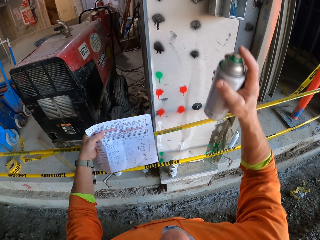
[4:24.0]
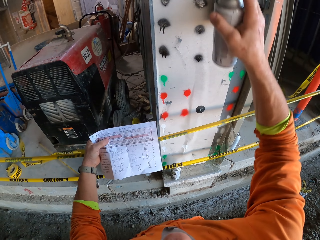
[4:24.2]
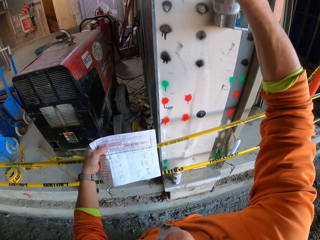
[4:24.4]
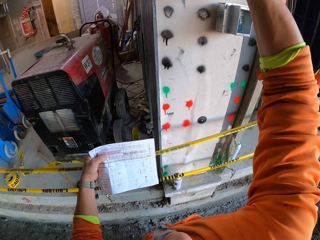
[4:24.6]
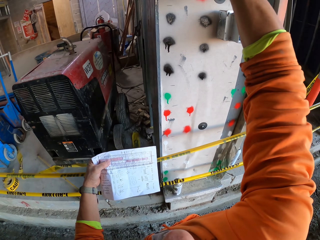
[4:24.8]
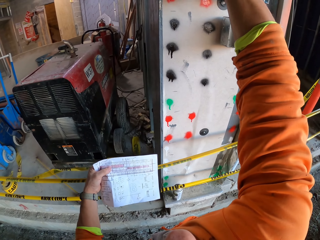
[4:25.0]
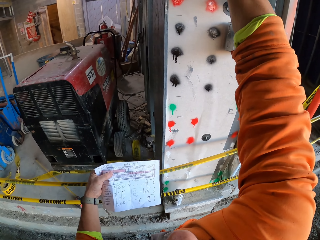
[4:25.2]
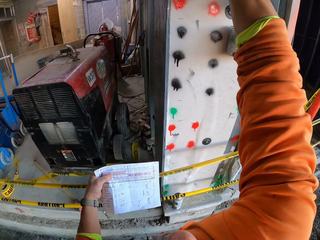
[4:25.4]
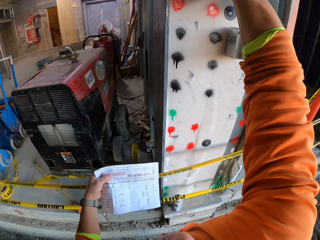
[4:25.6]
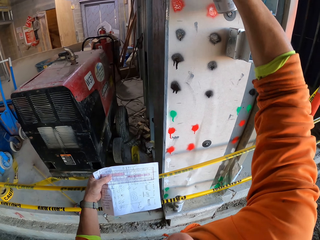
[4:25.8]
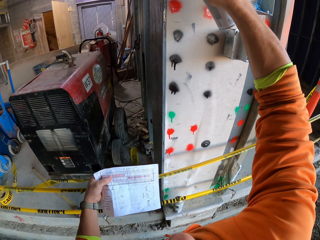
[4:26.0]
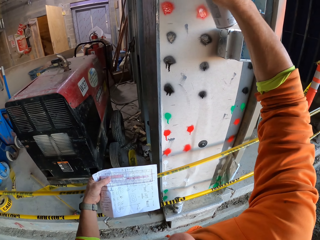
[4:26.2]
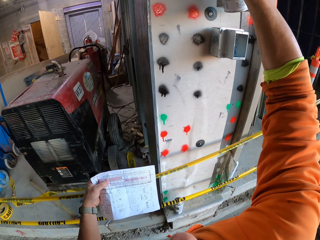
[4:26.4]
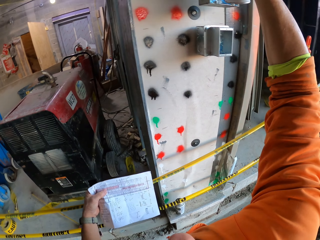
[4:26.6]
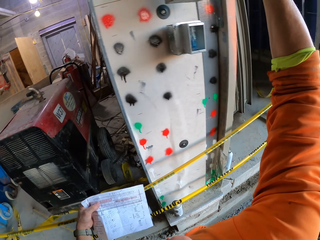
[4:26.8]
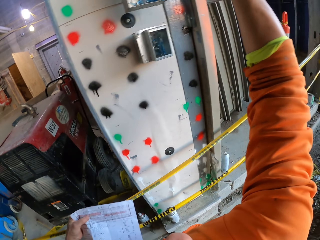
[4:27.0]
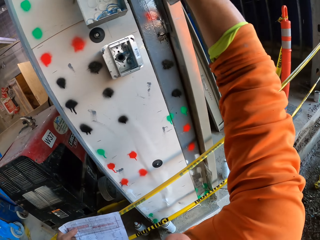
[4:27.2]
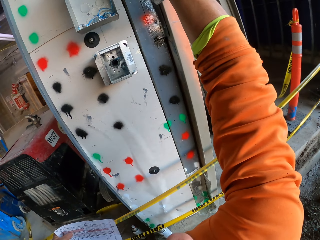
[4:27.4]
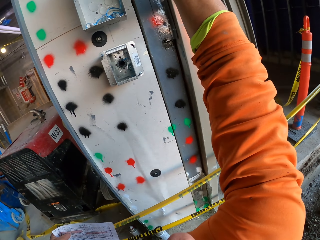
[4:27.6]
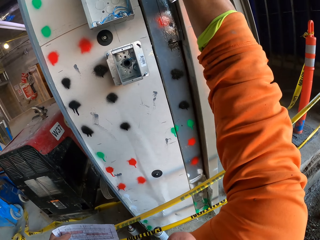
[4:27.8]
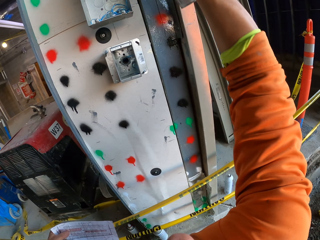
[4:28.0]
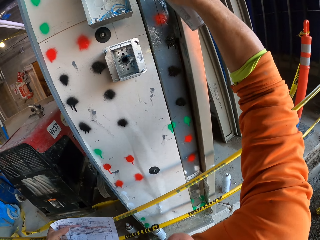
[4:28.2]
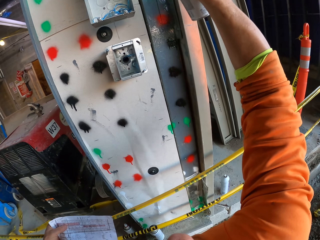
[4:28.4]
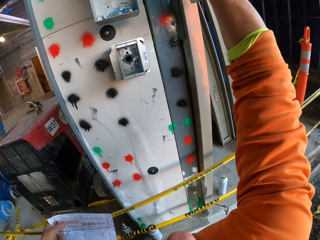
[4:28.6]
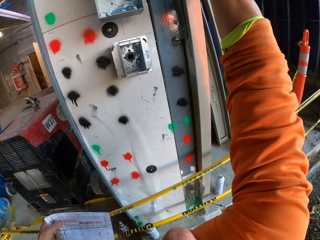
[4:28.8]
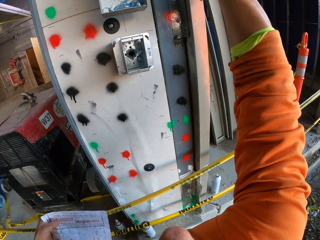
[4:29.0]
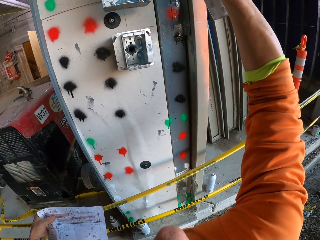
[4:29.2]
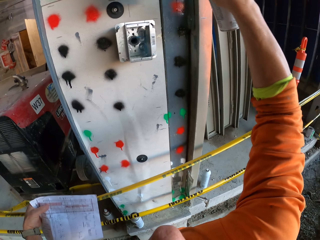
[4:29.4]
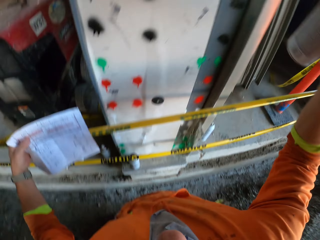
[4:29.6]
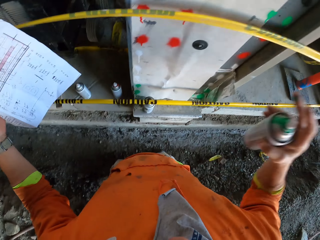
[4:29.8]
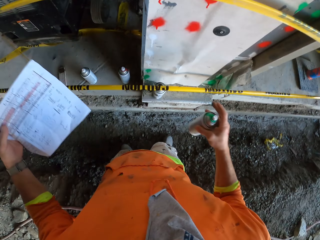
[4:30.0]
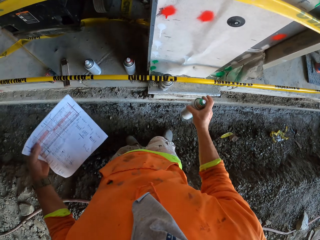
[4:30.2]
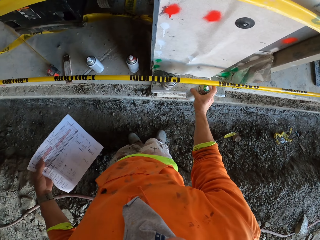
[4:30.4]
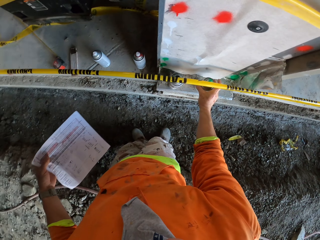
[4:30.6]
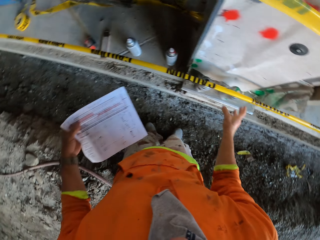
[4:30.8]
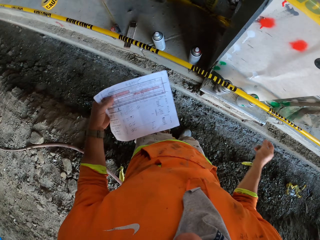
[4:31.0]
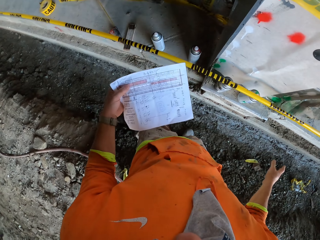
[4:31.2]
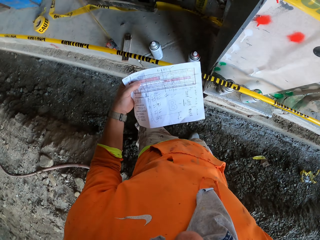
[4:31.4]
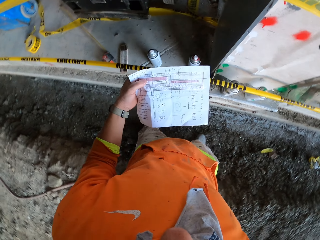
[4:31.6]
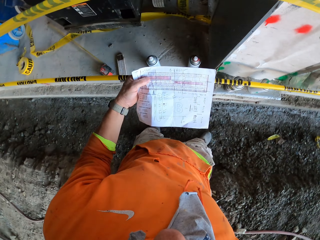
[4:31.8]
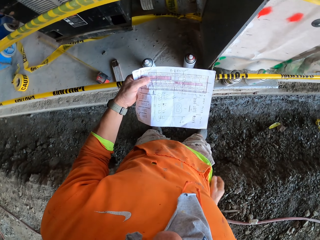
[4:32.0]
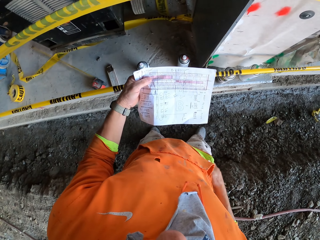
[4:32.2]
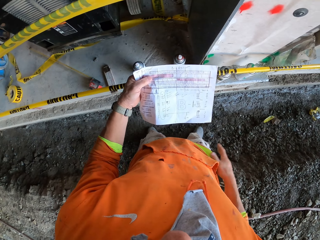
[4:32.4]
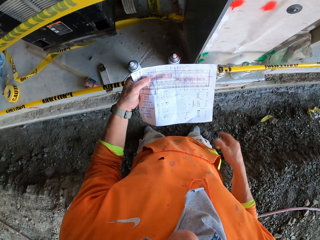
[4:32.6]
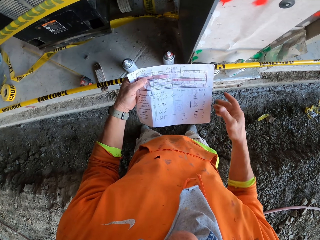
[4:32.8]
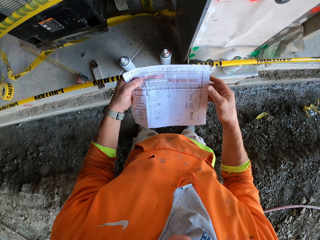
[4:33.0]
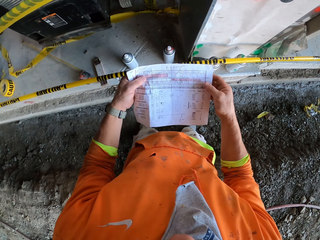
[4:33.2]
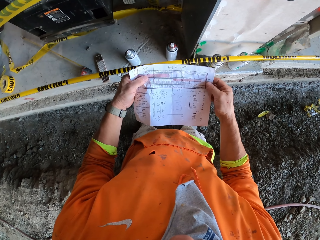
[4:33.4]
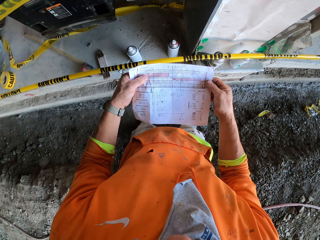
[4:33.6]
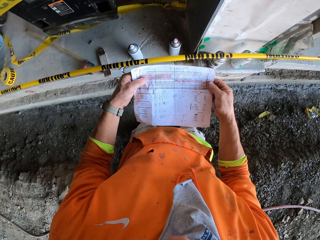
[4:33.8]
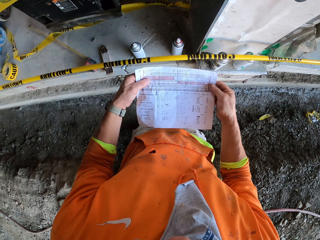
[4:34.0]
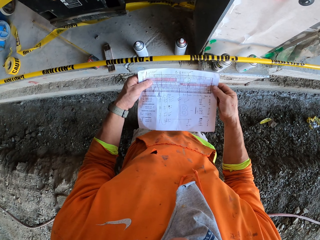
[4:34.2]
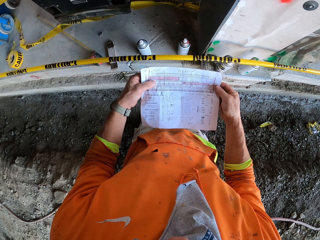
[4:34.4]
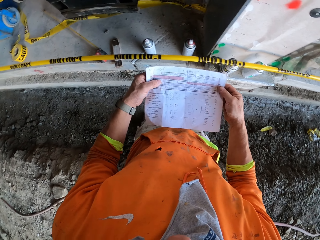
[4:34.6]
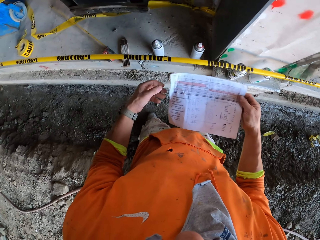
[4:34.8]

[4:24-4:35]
The camera wearer sprays green paint on the wall. They put the green paint bottle down. They pat the right hand on the clothes and wipe the hand on the cloth. They hold the paper with both hands and read the paper.

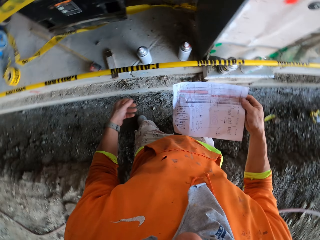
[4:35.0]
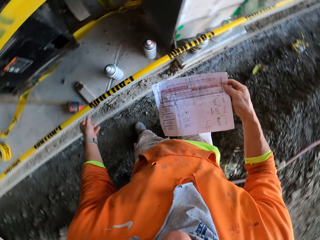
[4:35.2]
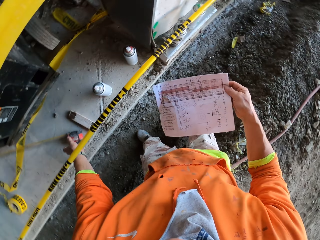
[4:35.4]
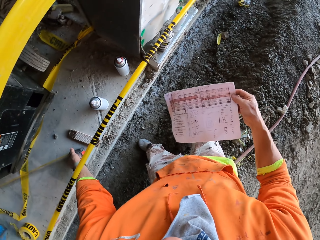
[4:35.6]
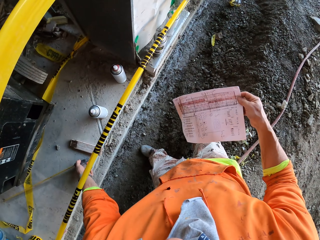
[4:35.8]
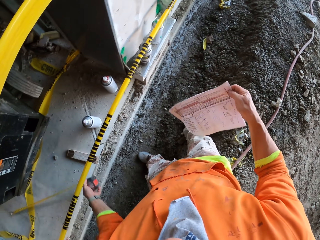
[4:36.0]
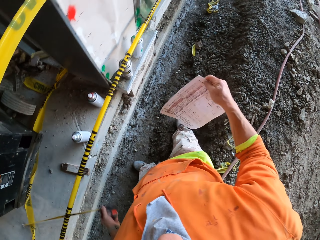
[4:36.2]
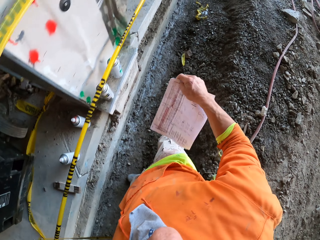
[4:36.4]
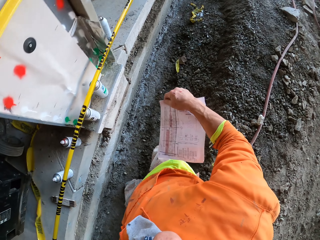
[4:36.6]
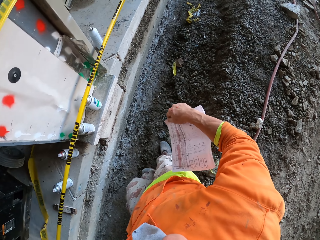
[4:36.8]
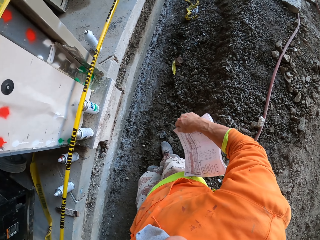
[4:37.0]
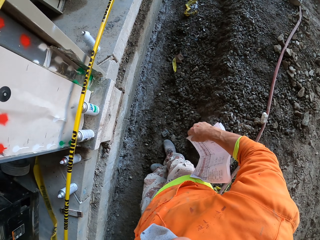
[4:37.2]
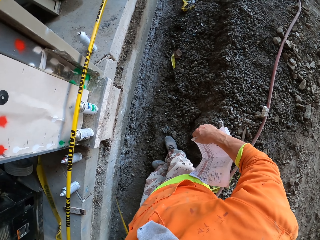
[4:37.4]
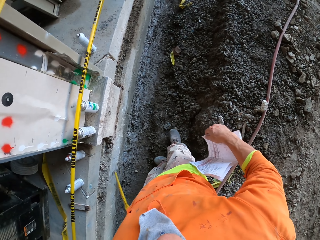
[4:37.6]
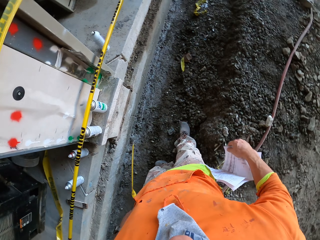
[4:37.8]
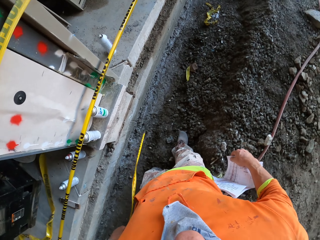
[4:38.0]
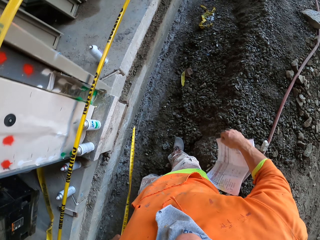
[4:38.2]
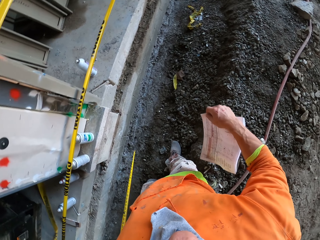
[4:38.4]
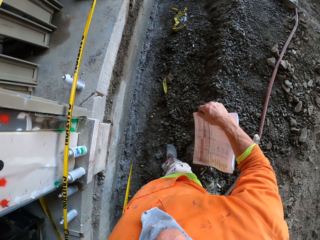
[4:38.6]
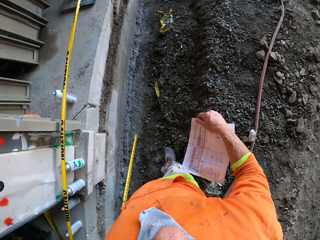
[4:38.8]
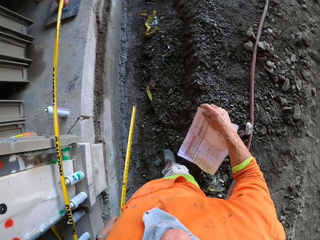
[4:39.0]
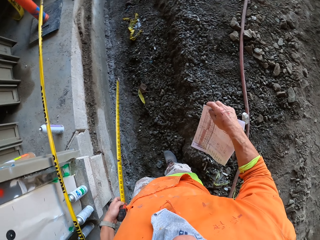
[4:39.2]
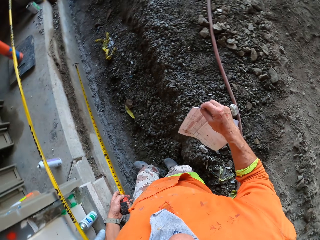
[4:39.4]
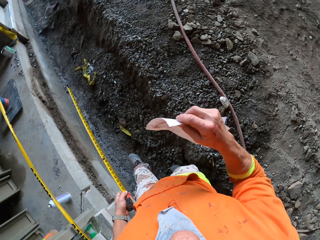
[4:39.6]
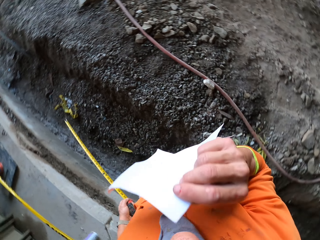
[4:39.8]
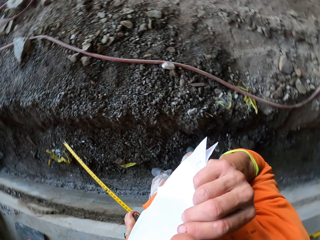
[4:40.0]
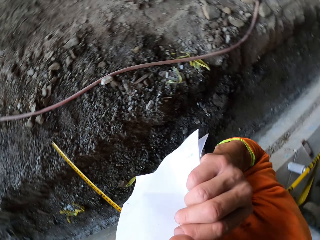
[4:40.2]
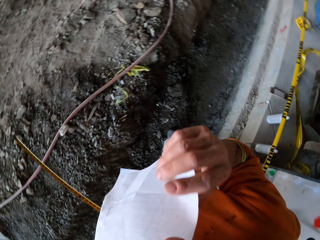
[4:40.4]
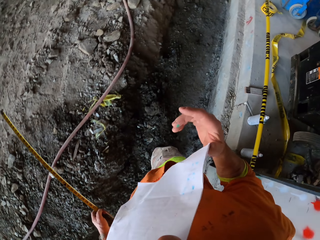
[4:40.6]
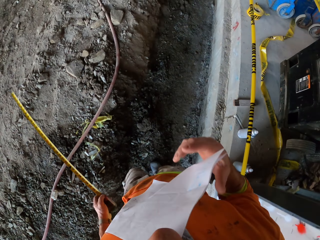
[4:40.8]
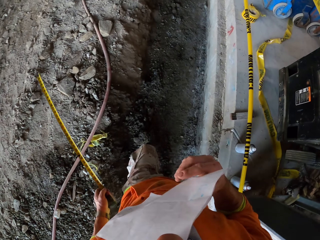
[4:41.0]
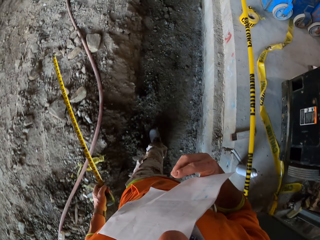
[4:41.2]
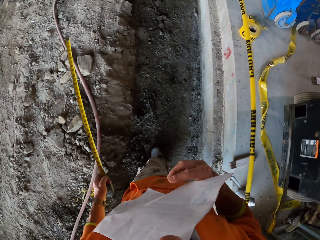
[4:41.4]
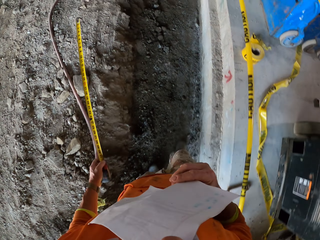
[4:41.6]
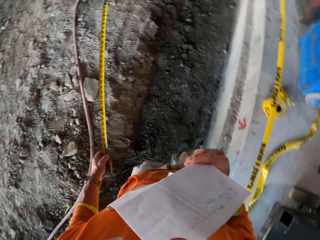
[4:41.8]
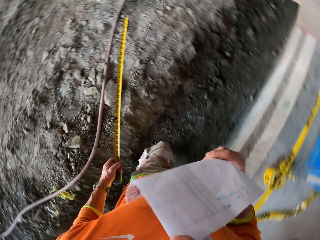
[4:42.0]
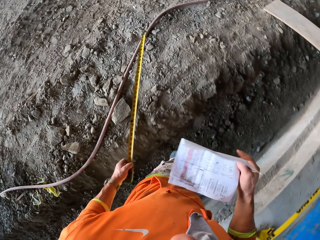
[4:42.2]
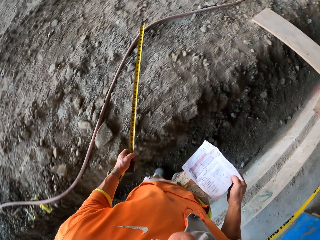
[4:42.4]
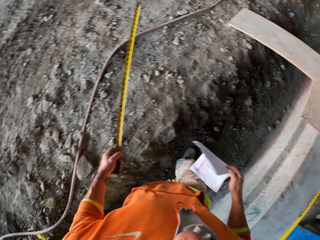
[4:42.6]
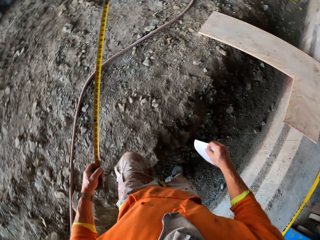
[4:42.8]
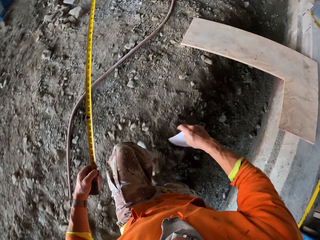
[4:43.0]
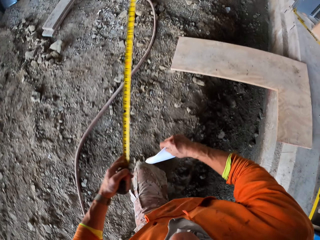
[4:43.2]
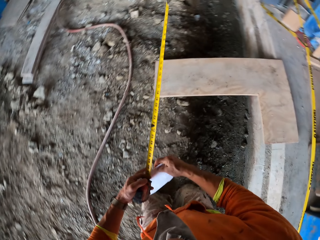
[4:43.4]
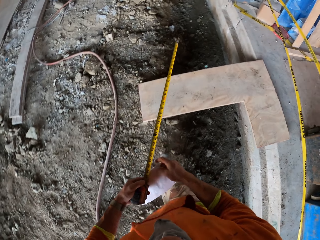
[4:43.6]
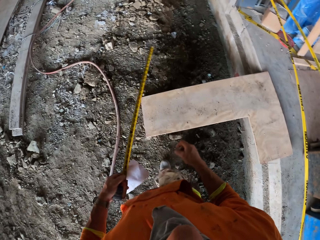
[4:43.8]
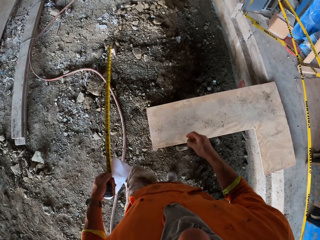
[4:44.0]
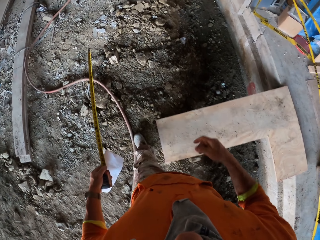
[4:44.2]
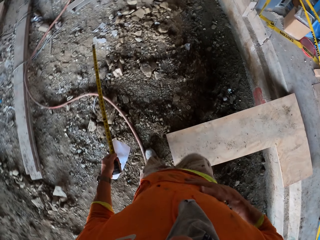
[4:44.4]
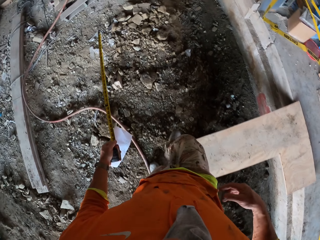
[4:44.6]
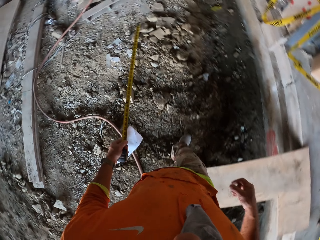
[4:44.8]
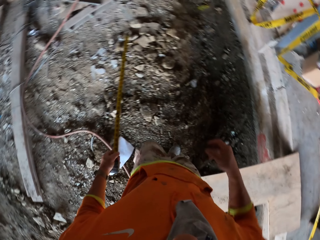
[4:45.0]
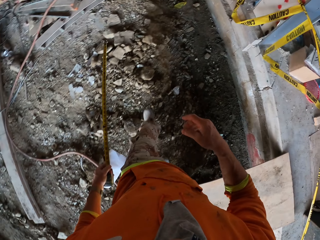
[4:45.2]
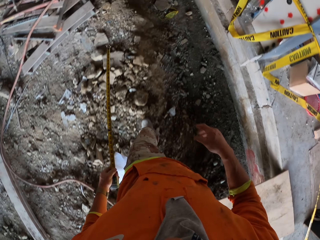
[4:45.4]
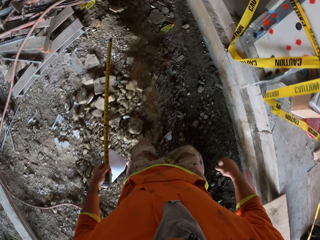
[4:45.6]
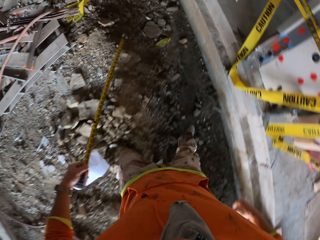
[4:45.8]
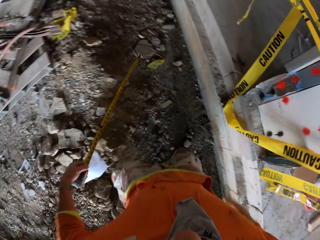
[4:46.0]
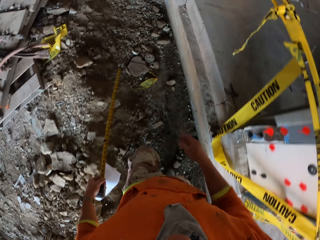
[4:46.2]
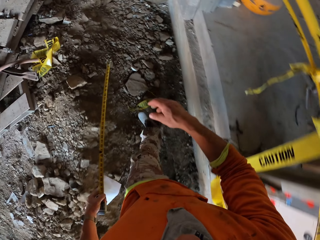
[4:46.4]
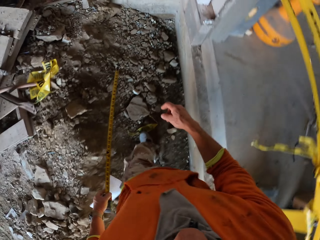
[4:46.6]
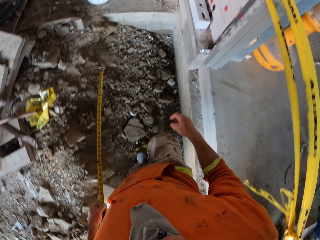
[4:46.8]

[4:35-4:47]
The camera wearer takes a measuring tape. They look at the wall. They walk away. They put the paper on the mouth and bite the paper. They walk on the ground. They take the paper from the mouth. They fold the paper. They put the paper on the left hand. They wipe the right hand on the cloth.
